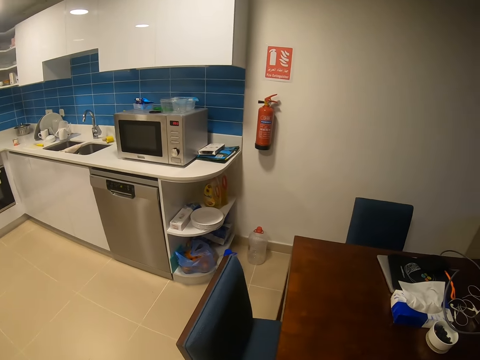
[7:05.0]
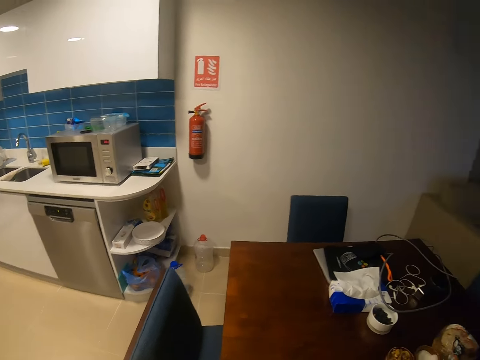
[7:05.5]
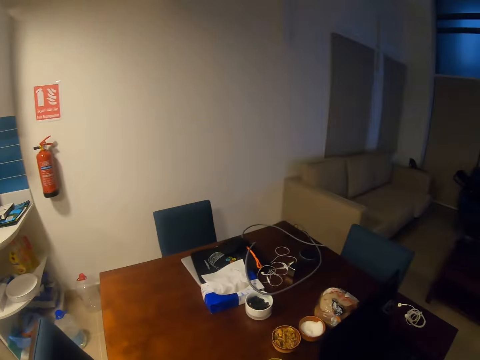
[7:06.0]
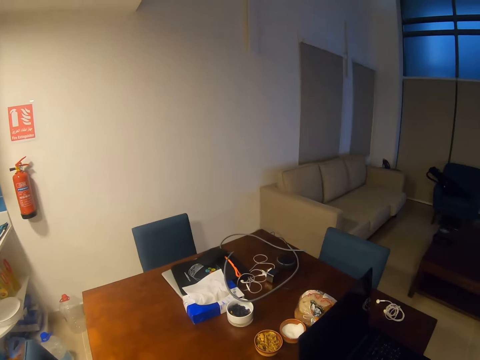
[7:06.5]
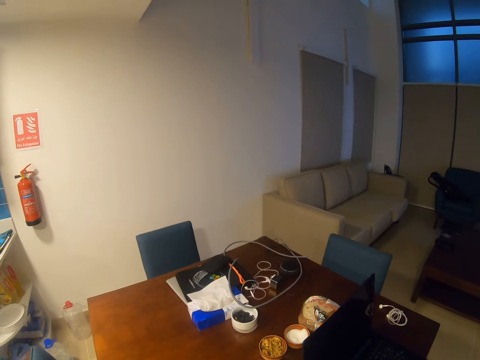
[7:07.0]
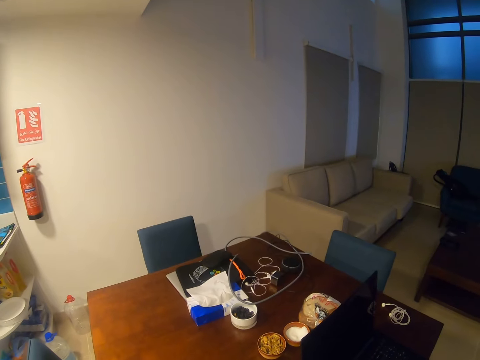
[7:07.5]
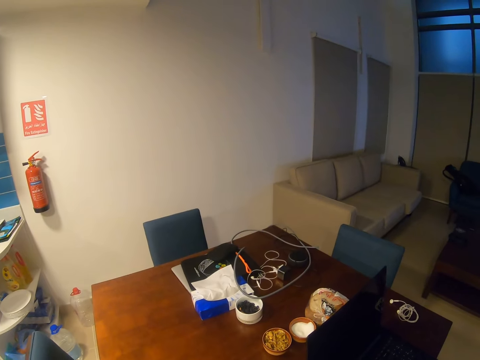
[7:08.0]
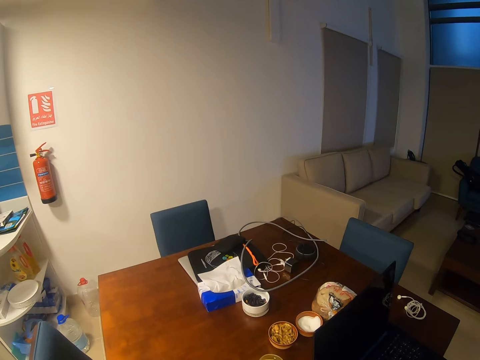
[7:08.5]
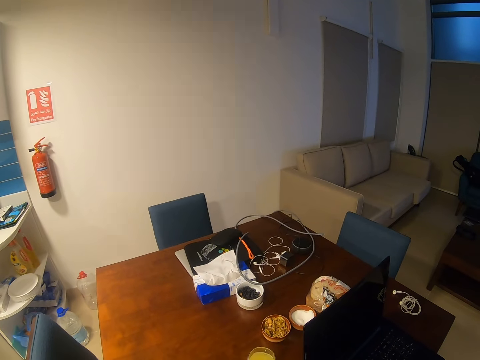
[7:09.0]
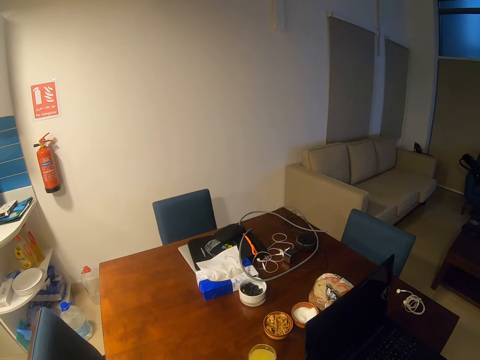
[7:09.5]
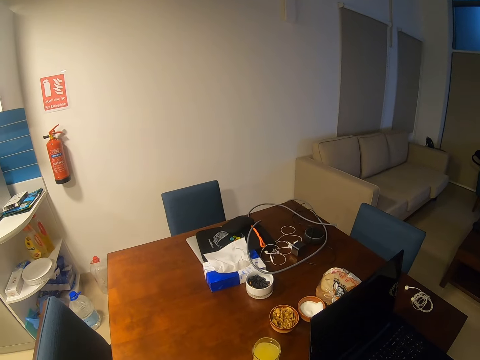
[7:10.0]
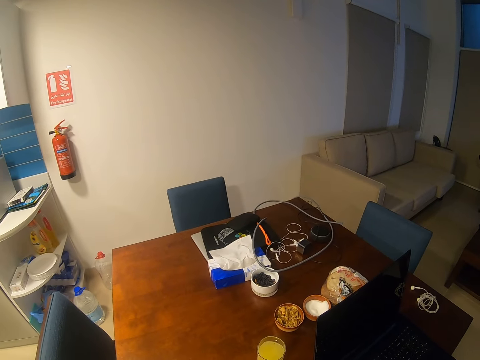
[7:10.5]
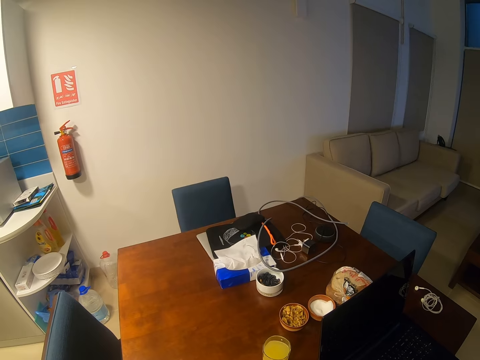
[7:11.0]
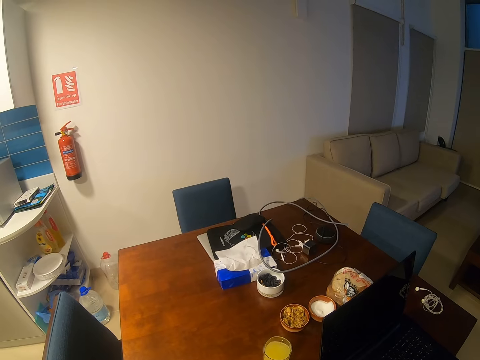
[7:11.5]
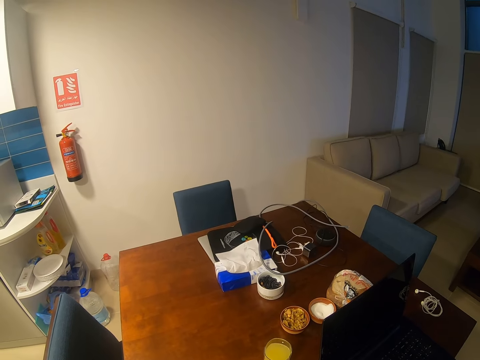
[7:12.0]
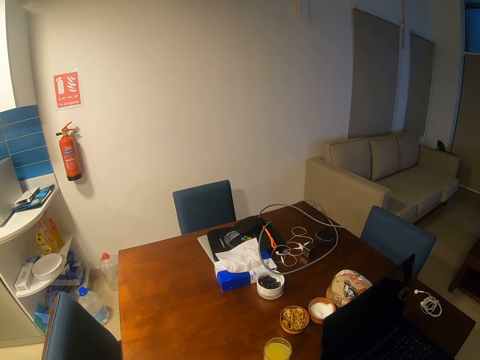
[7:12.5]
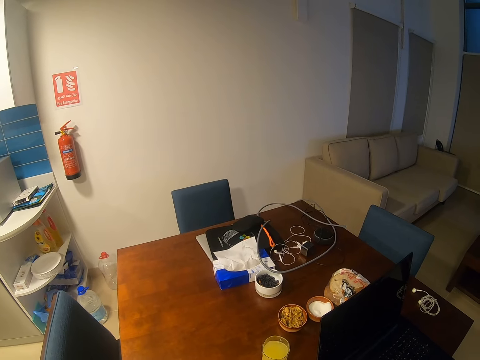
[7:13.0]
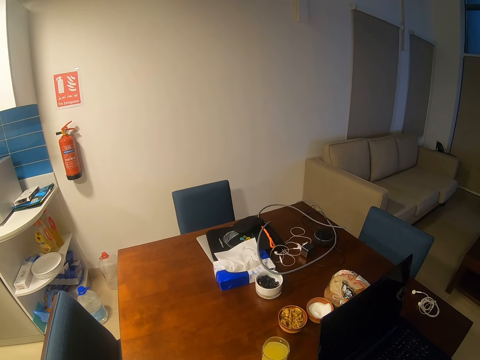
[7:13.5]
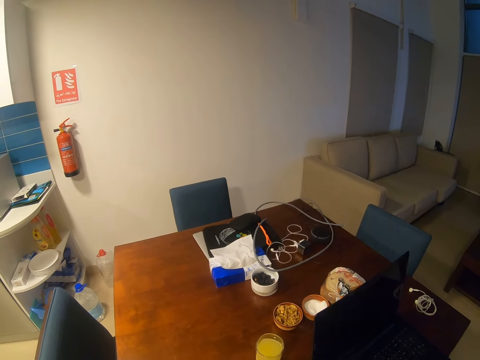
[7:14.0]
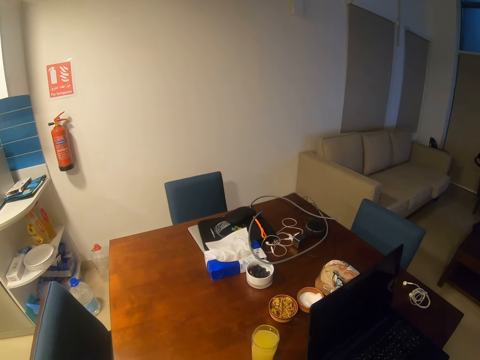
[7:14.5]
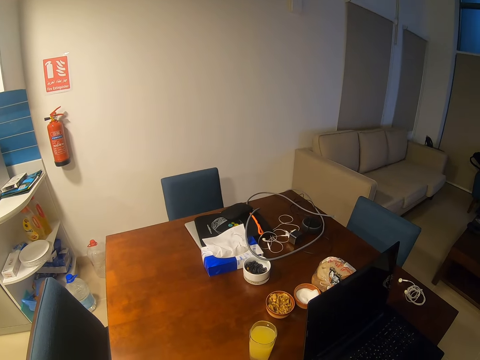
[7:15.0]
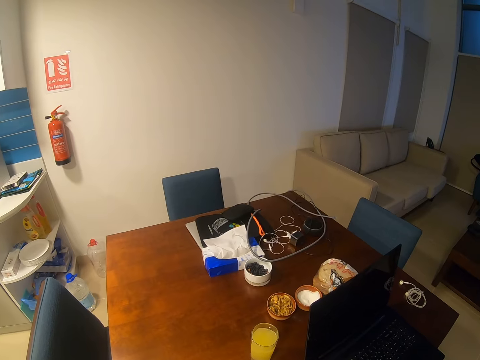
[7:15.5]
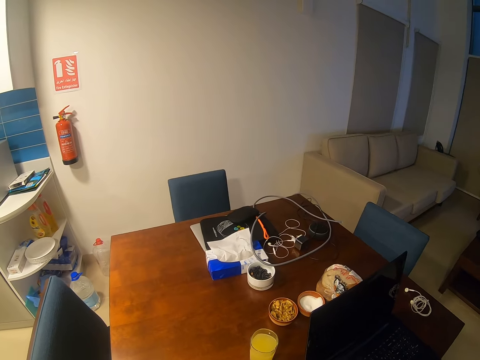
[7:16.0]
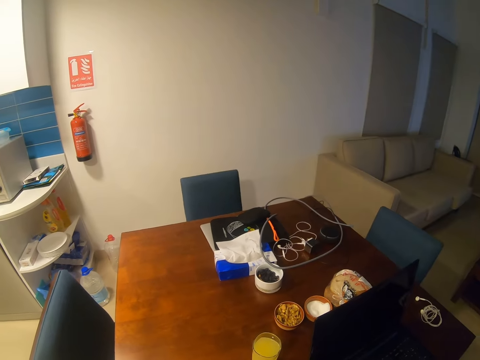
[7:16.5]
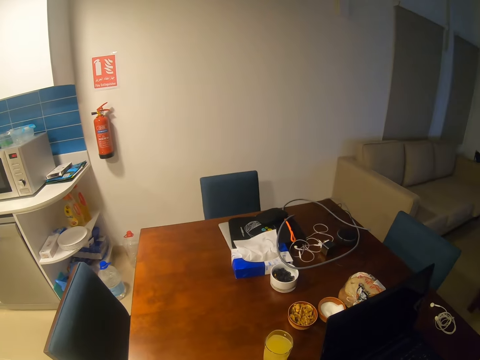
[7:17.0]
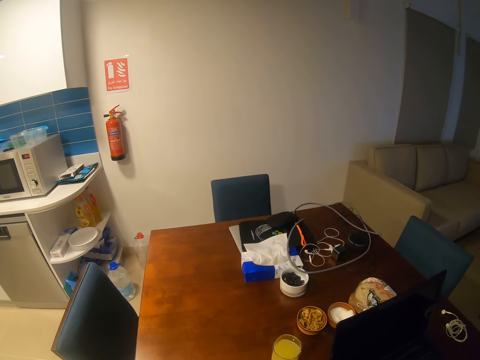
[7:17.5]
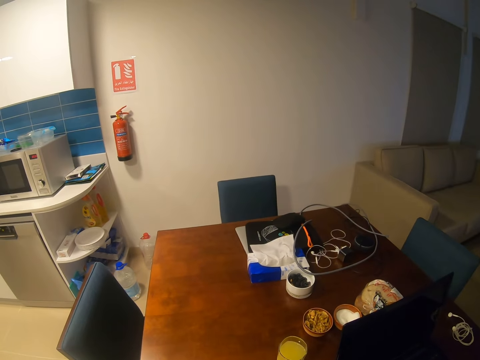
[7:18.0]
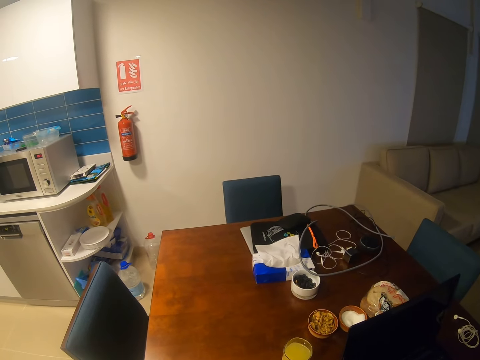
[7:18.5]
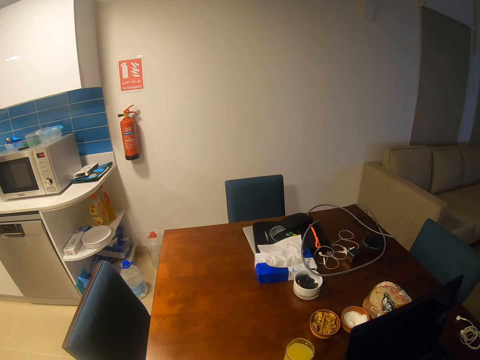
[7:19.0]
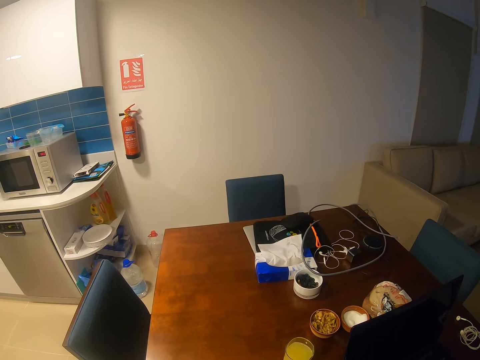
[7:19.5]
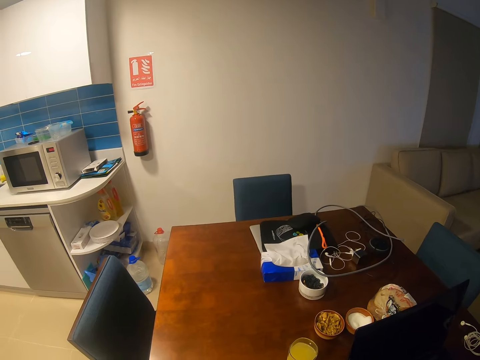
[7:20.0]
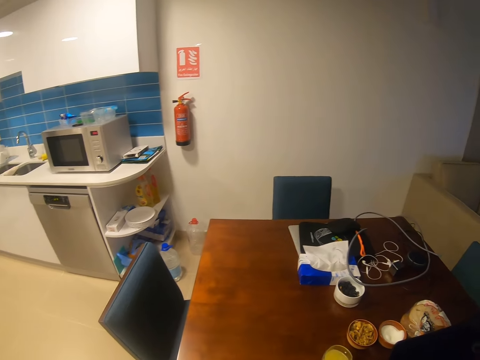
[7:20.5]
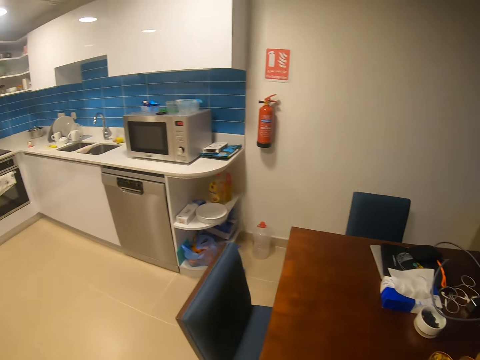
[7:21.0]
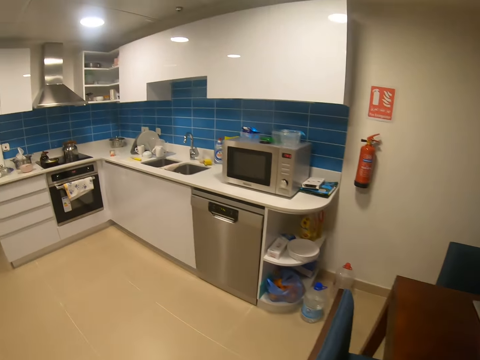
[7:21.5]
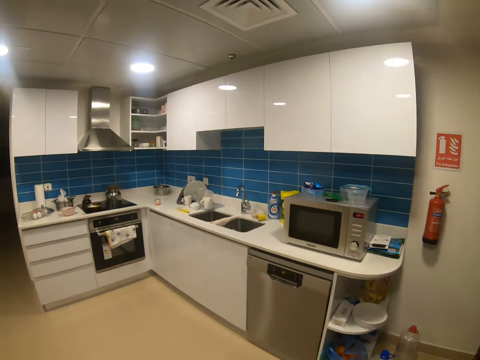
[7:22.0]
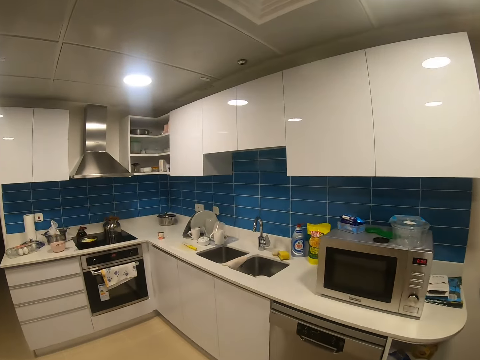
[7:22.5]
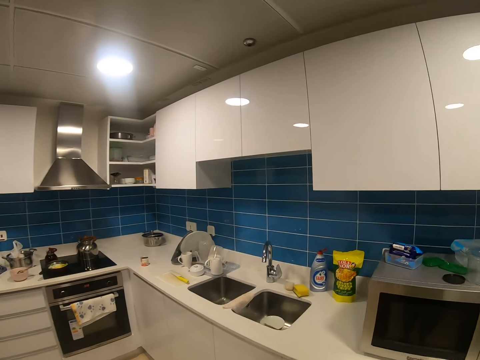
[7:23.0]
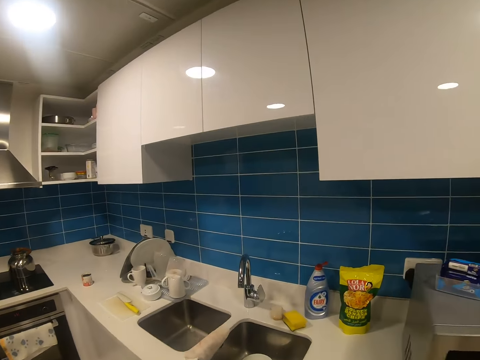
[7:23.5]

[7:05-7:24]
The camera wearer checks around. They move around the dining table. They walk around.

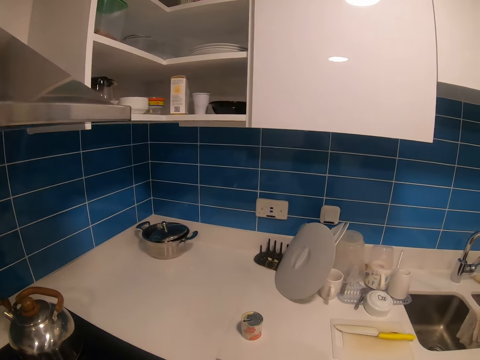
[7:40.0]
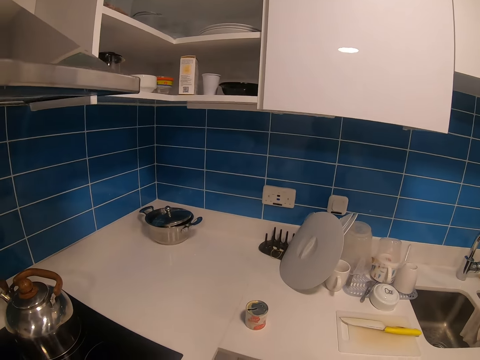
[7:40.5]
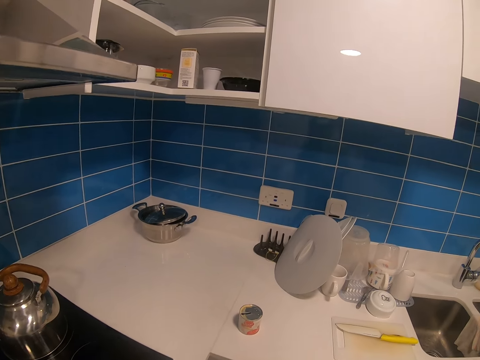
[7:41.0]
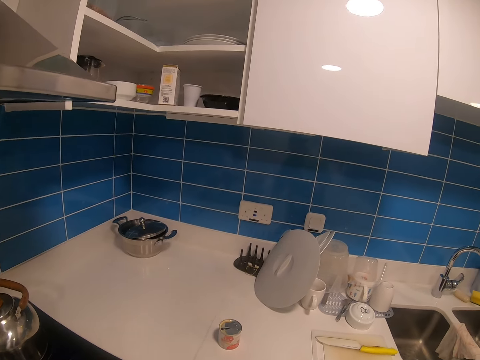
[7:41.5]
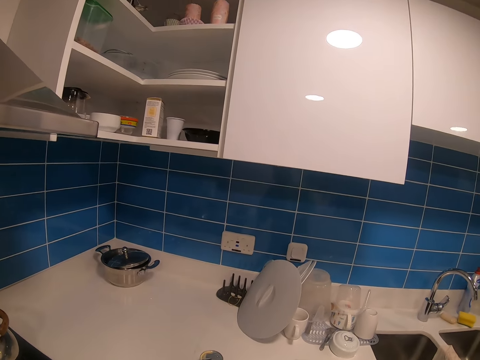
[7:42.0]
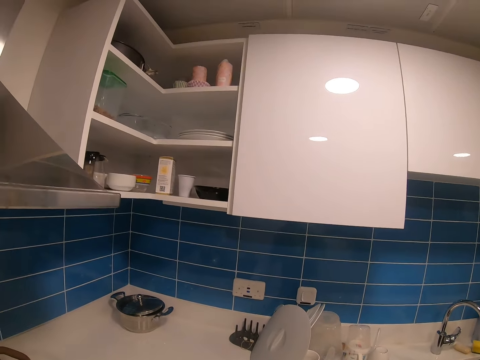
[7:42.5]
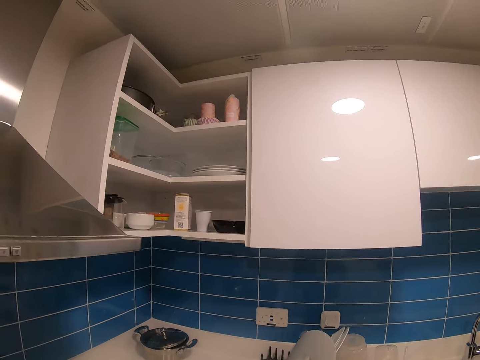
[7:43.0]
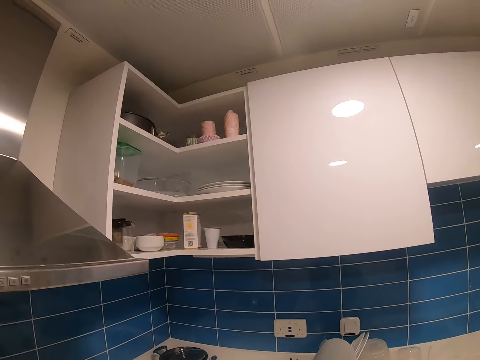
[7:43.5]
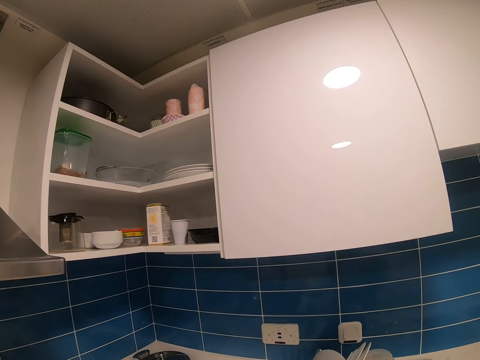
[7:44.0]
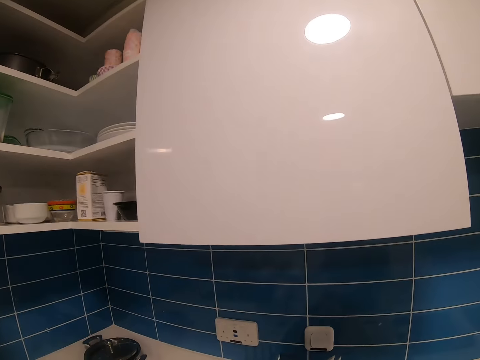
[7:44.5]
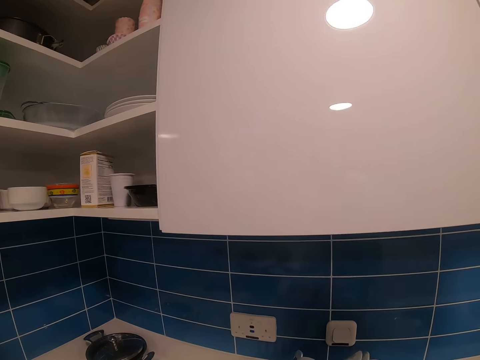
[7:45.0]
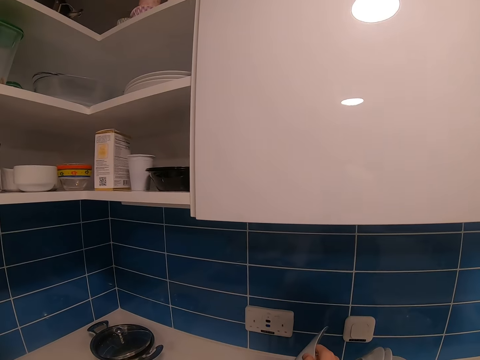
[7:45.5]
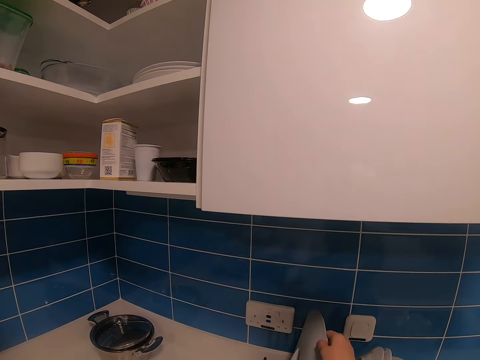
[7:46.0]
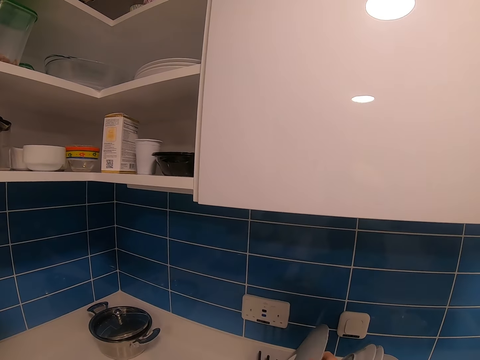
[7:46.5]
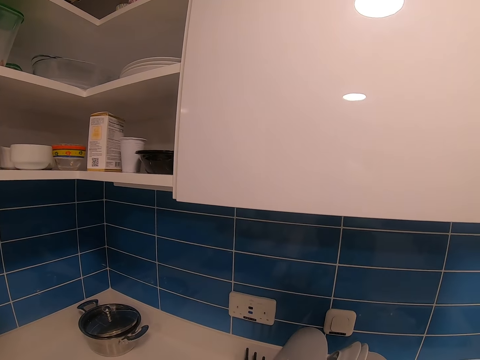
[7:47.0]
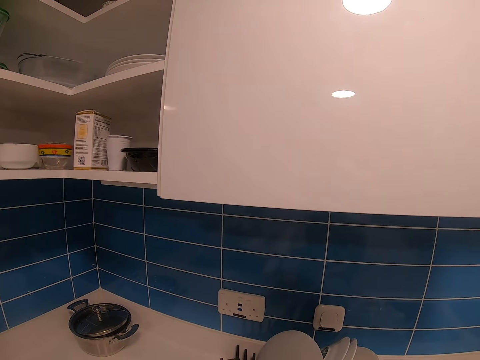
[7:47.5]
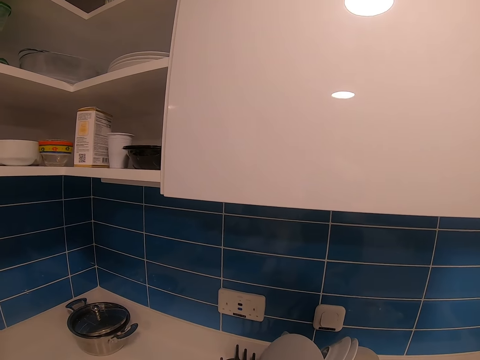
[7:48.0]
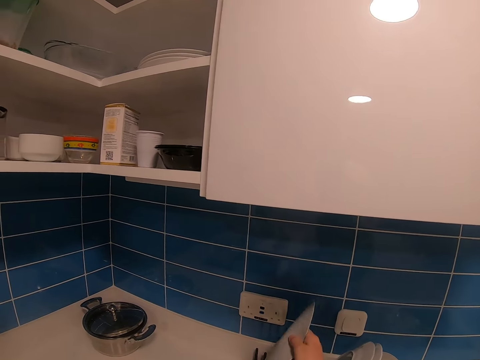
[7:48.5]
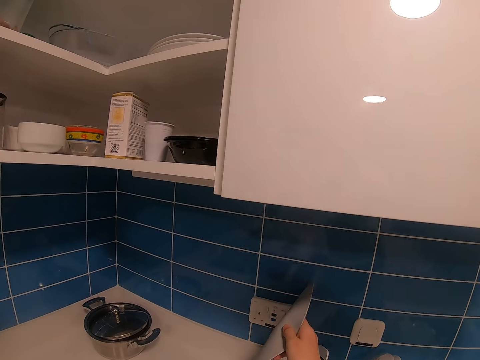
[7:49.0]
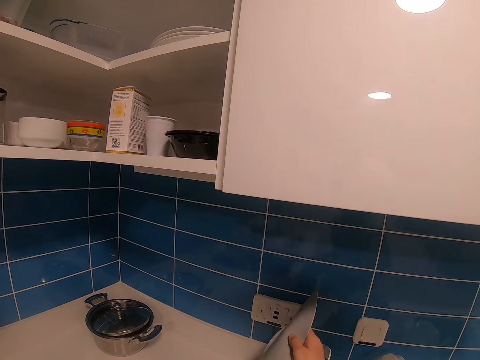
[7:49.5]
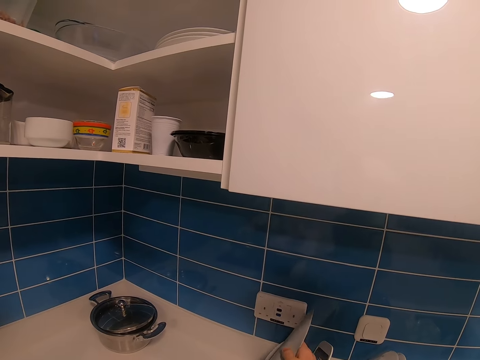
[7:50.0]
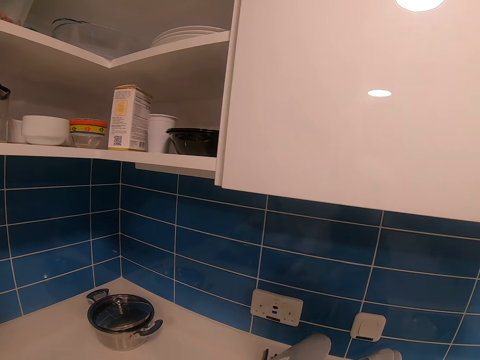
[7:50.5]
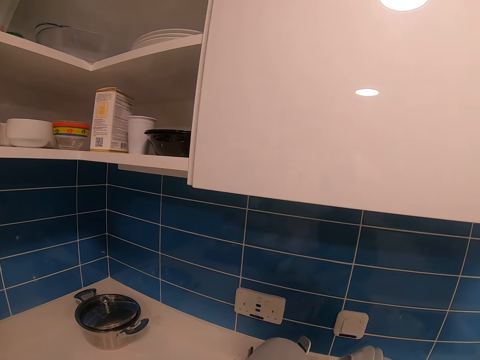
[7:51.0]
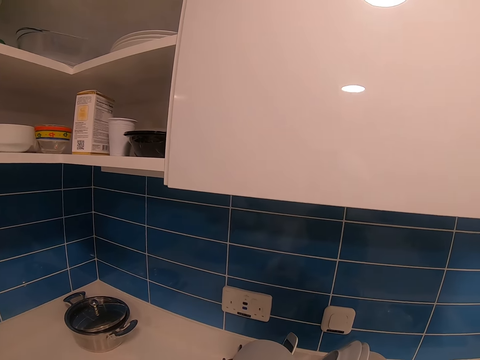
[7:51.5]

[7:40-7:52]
The camera wearer looks around. They pick a plate. They place the plate on a rack.
